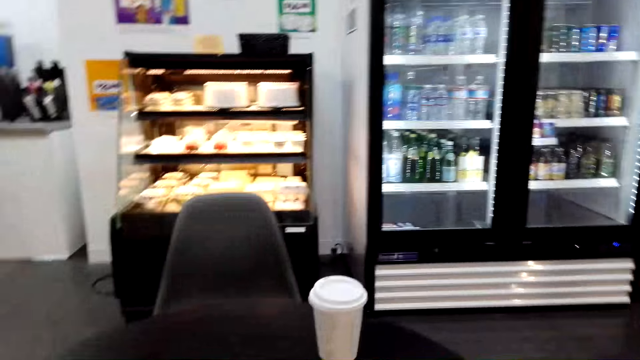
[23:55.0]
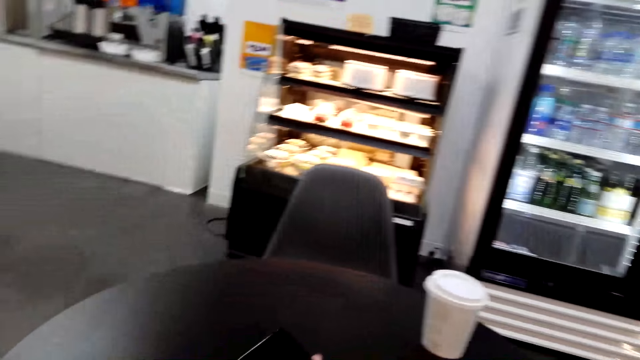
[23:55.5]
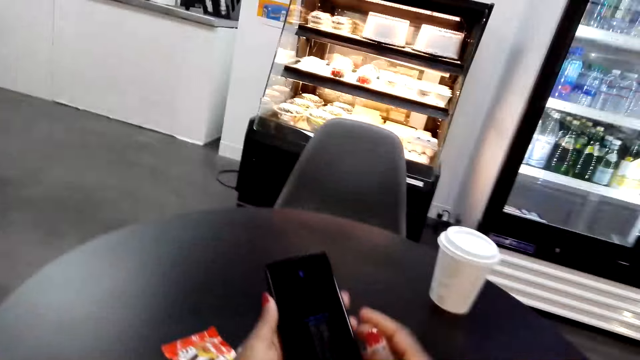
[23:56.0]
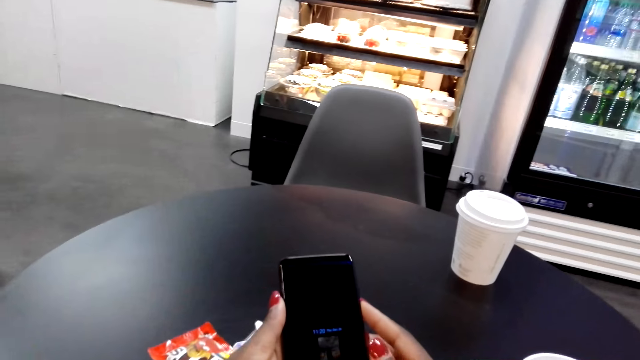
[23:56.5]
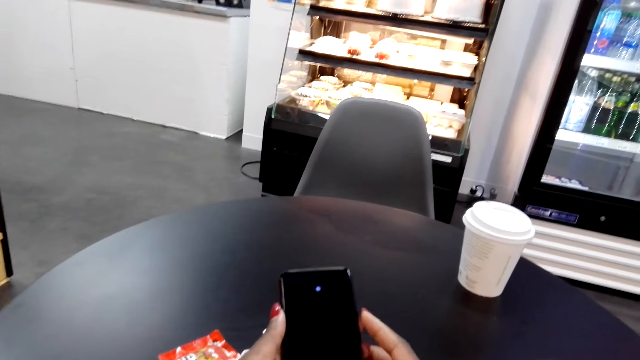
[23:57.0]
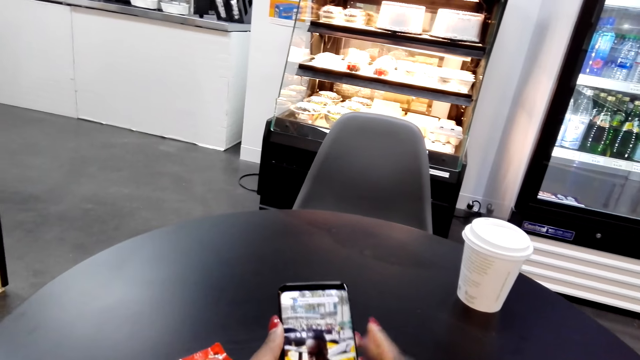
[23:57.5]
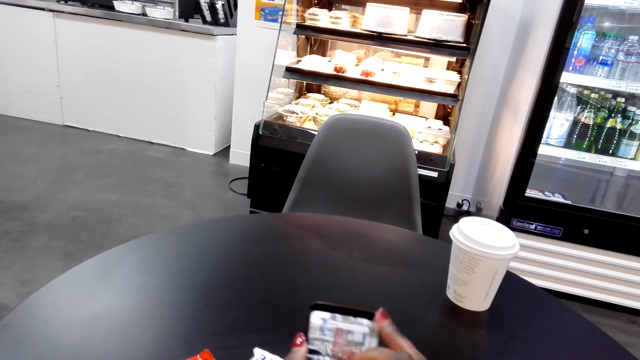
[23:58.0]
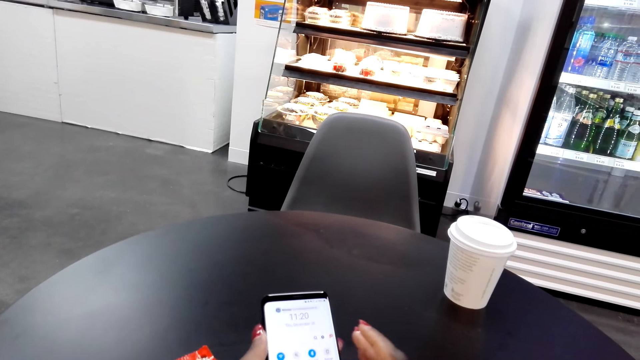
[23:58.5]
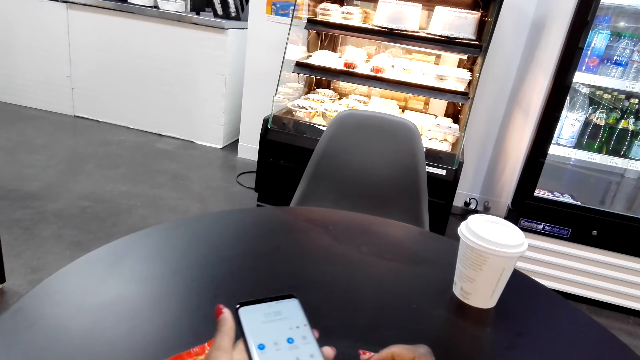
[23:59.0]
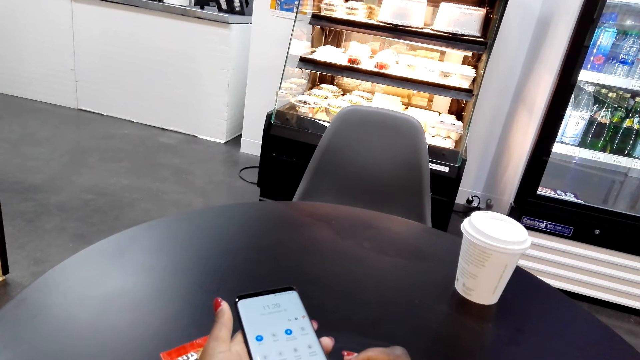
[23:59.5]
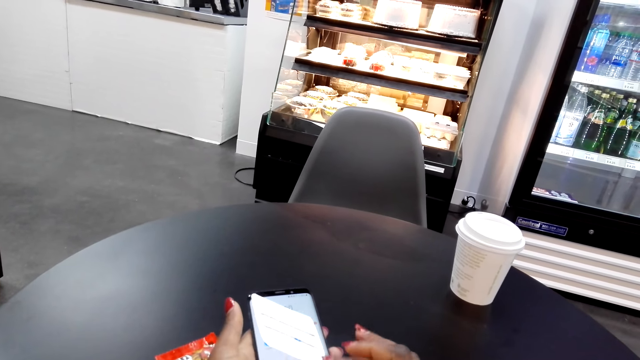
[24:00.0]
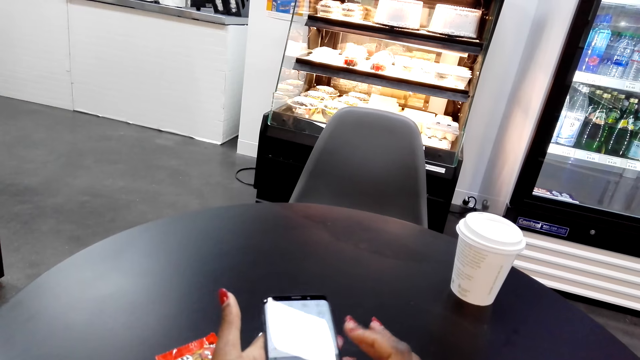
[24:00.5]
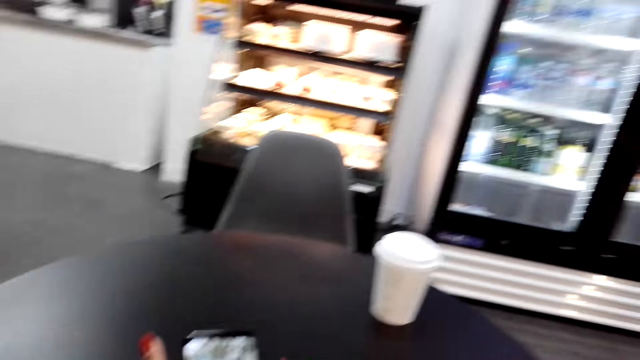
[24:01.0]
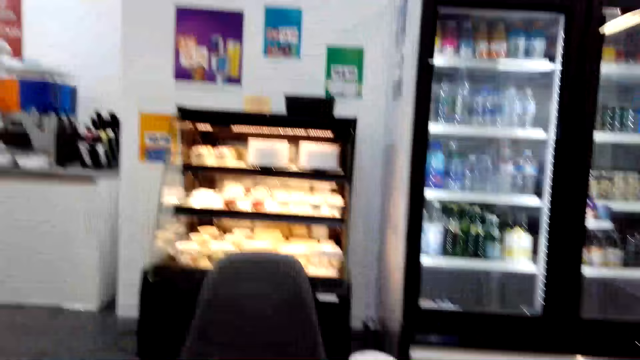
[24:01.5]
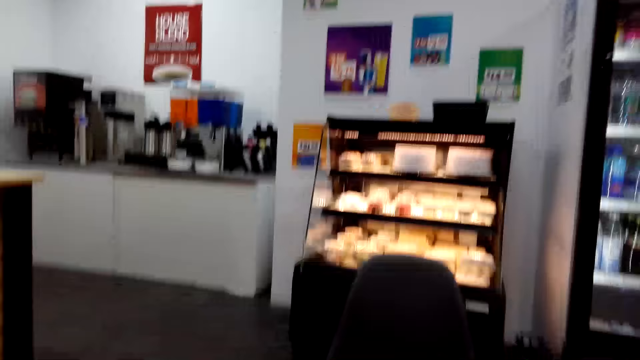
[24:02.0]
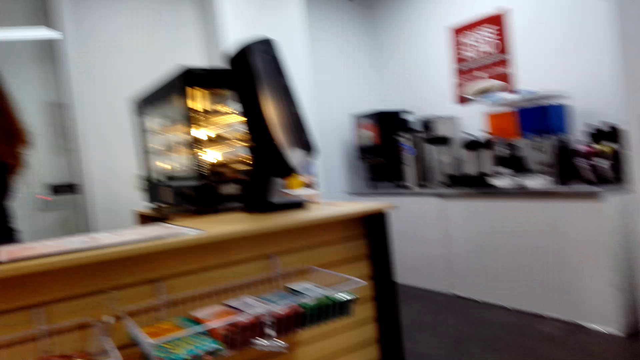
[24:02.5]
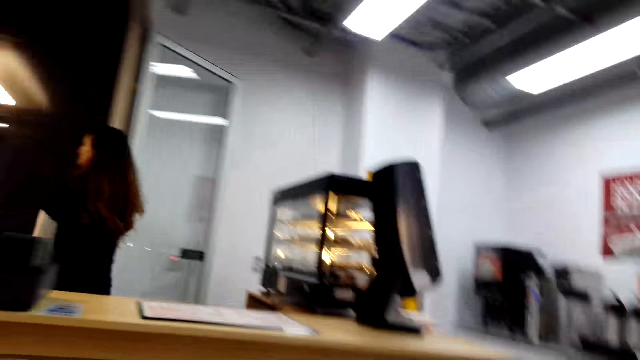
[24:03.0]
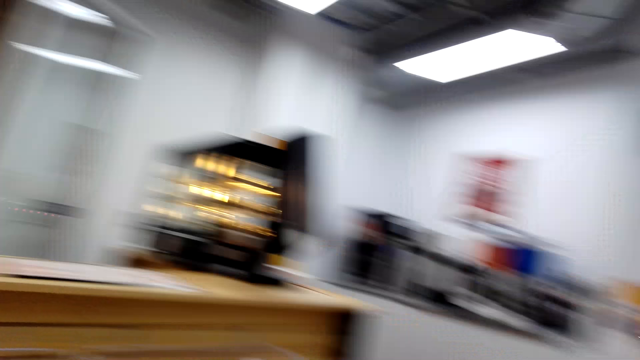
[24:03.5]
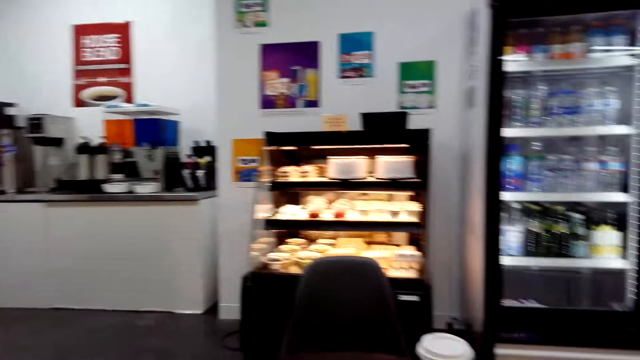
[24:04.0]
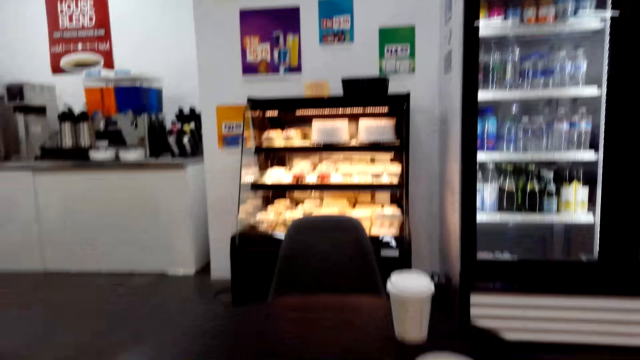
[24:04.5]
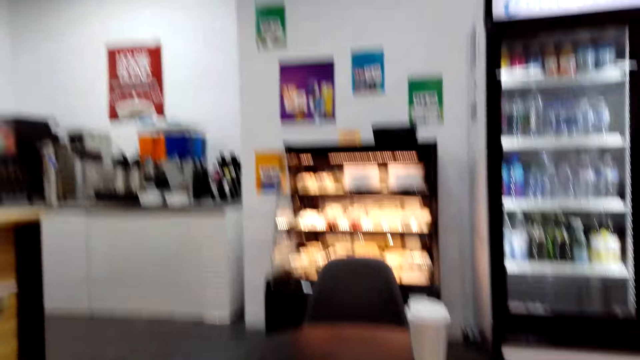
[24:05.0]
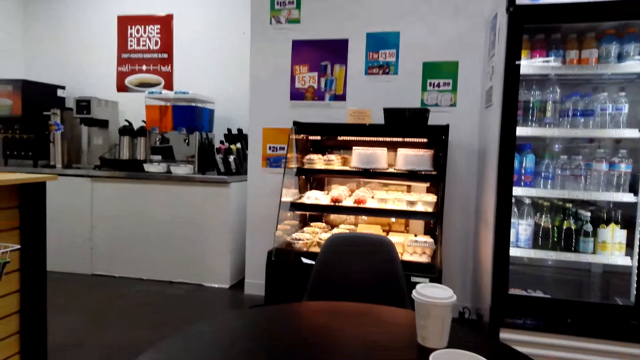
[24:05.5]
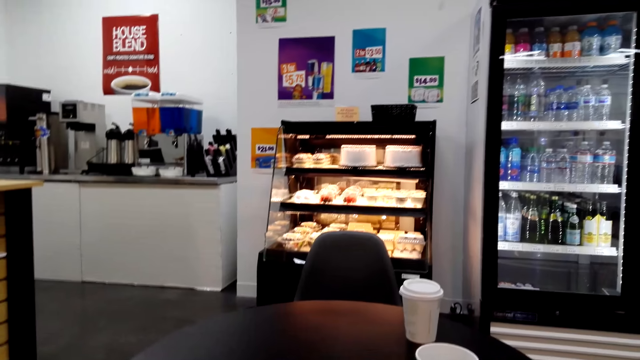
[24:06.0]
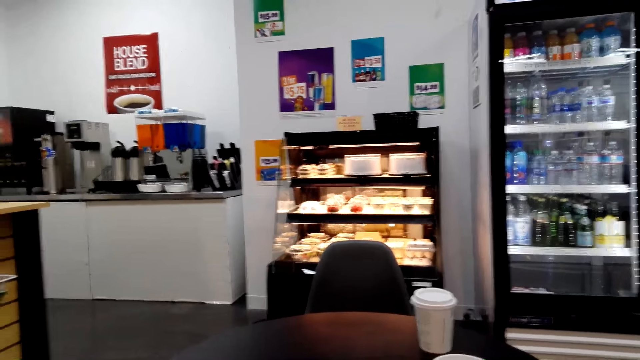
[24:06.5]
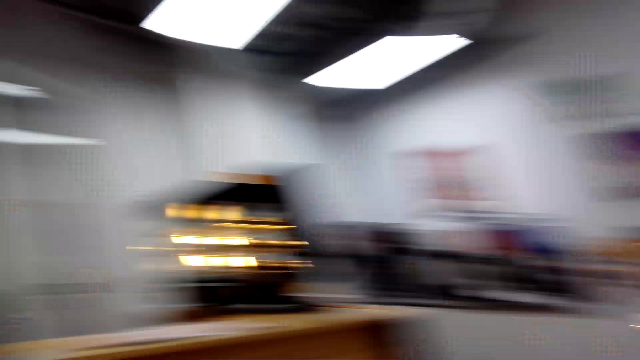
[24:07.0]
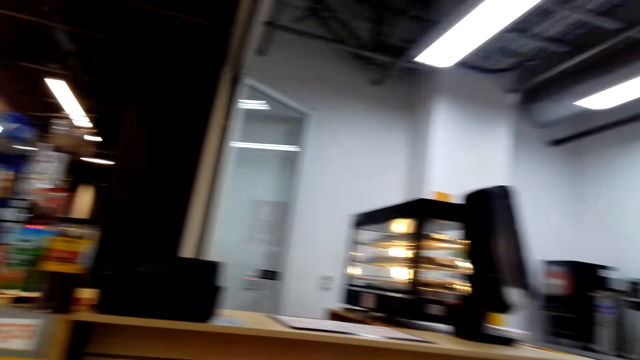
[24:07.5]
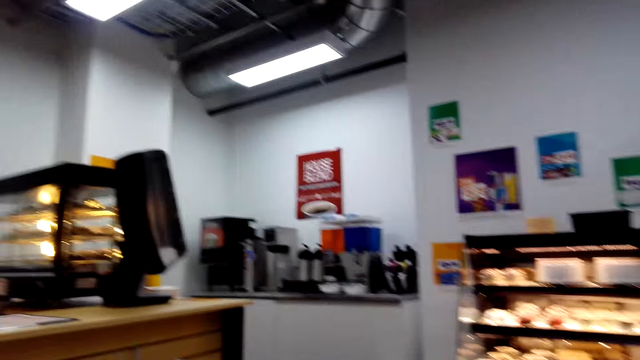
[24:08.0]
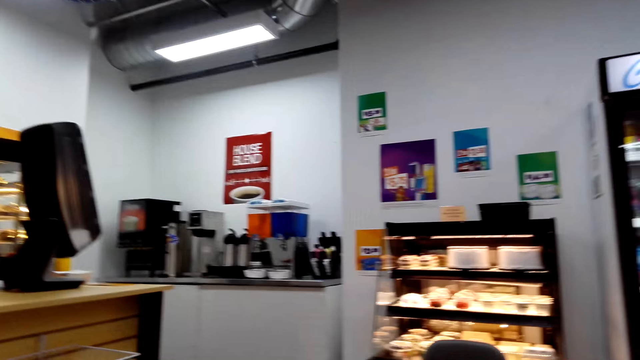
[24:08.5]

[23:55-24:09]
The camera wearer looks around the supermarket. She stares at her cellphone. She scrolls on her cellphone. She dials the phone. She moves the camera around the room. She looks around the supermarket.

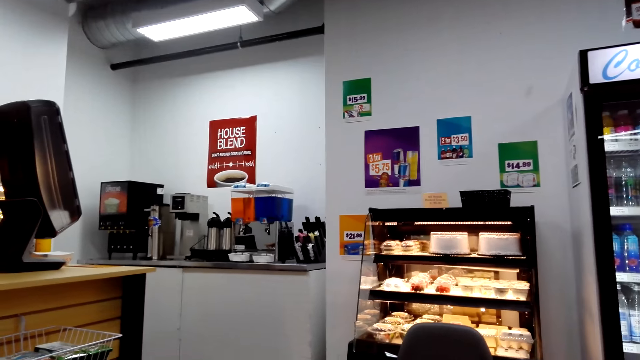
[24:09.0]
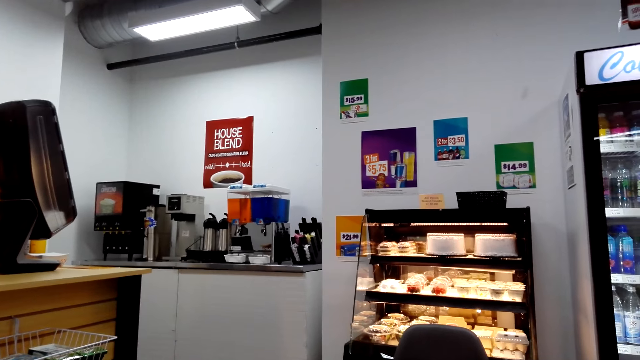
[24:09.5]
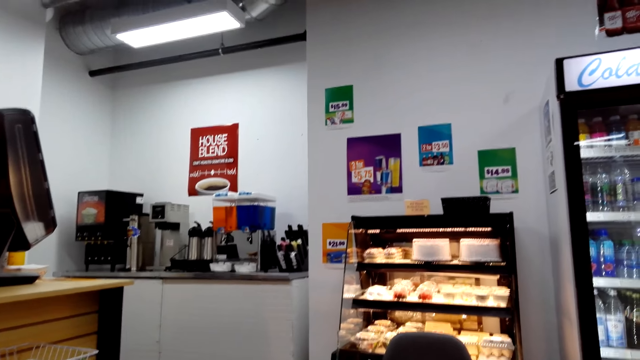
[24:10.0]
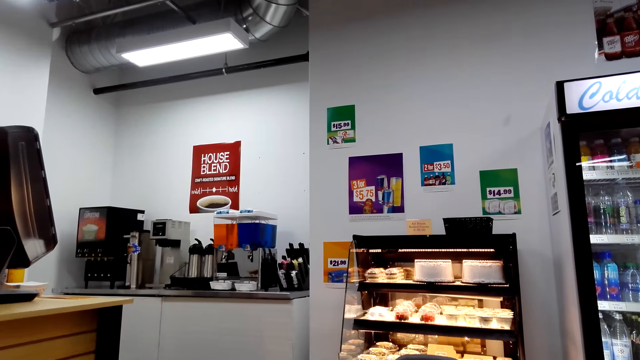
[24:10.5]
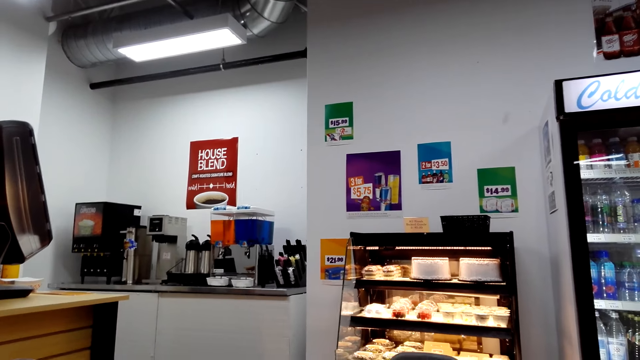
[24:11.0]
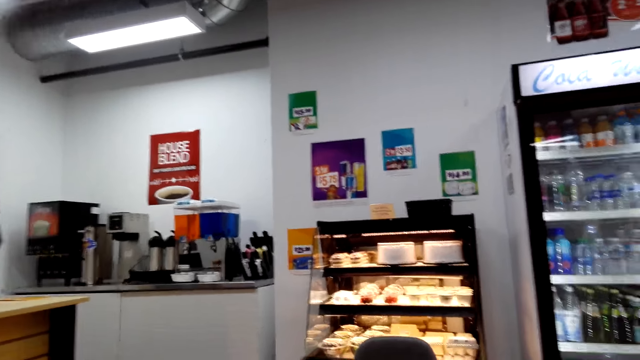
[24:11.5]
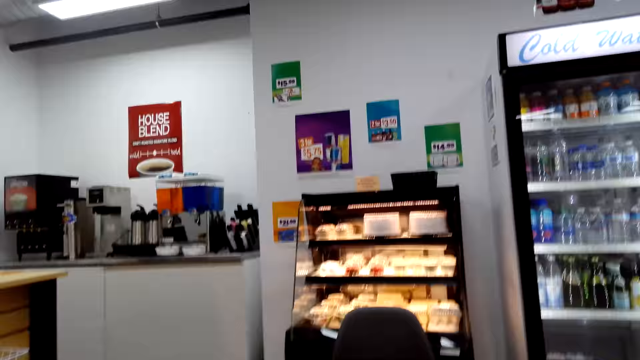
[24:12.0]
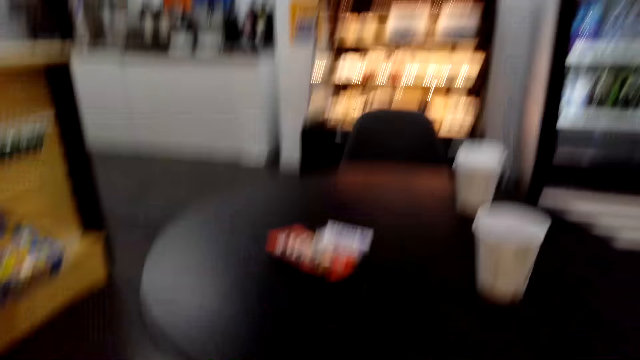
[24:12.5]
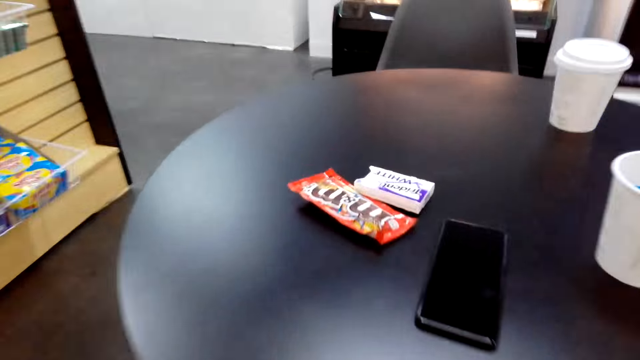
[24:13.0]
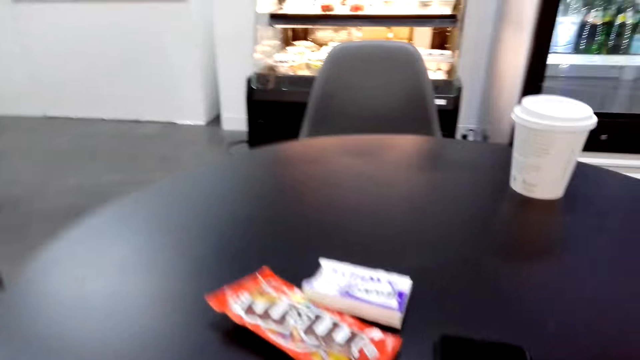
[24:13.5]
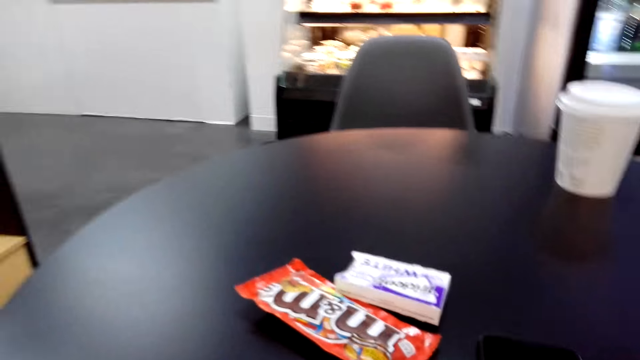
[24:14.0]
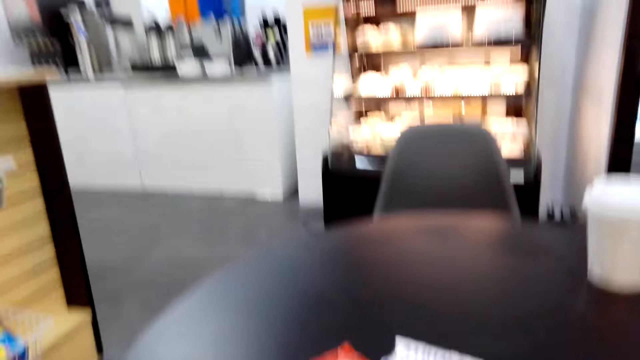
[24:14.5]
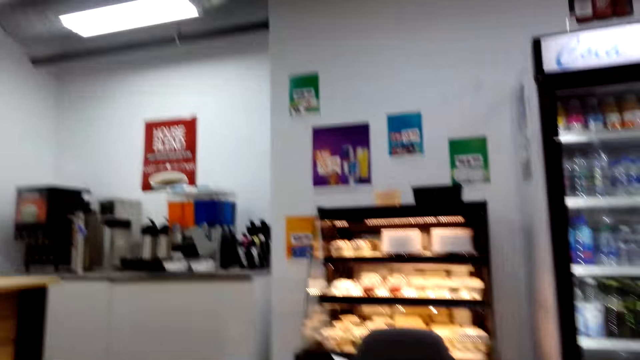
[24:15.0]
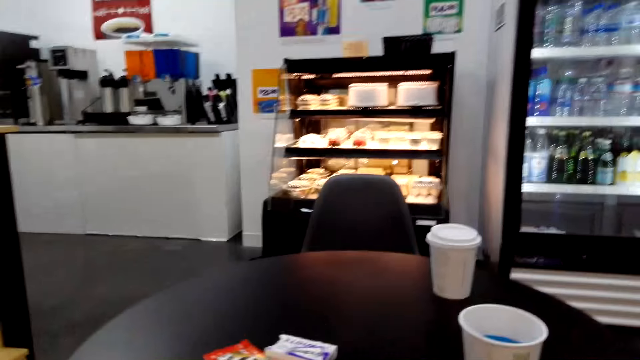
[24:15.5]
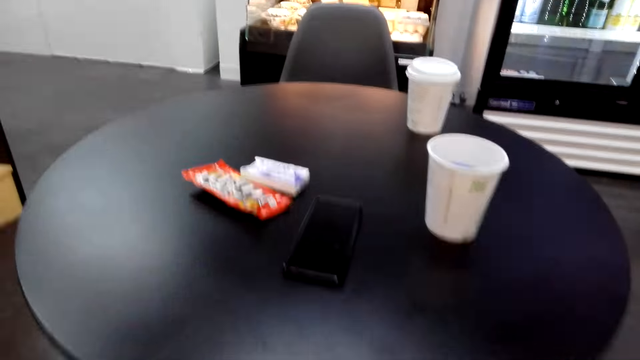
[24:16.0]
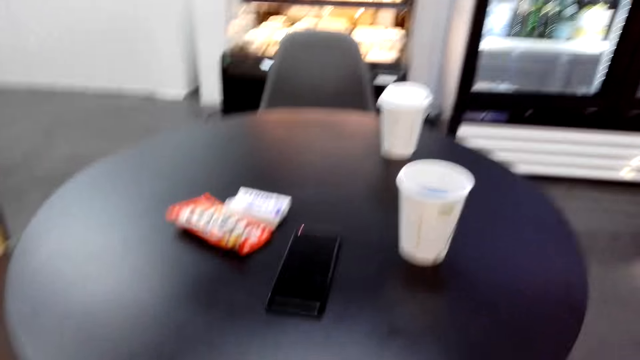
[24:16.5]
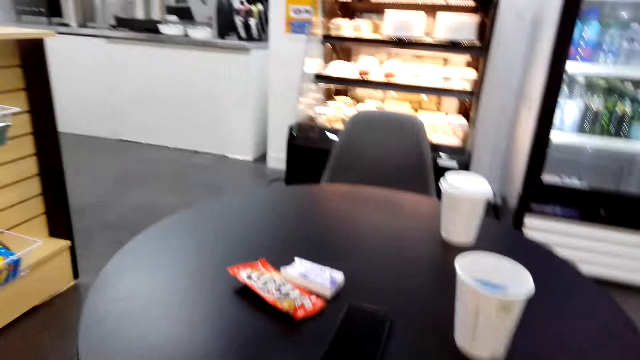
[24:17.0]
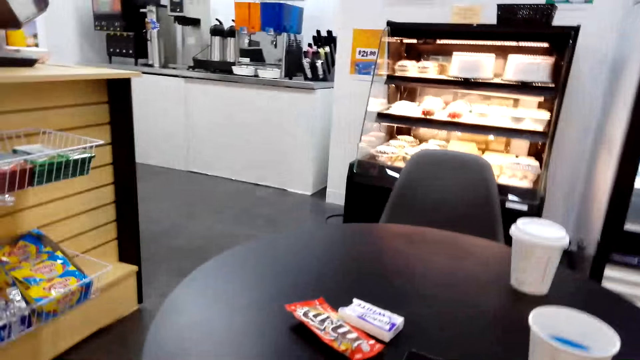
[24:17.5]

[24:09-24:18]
The camera wearer converses. They move the camera around the room.
